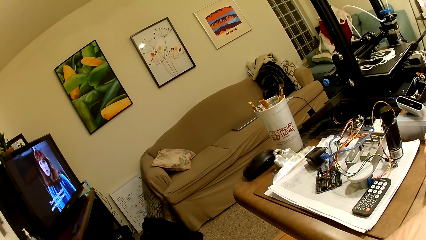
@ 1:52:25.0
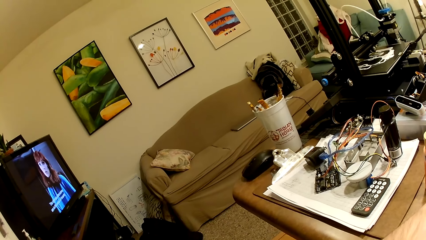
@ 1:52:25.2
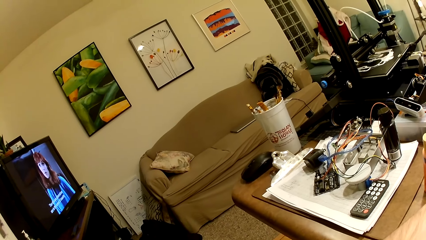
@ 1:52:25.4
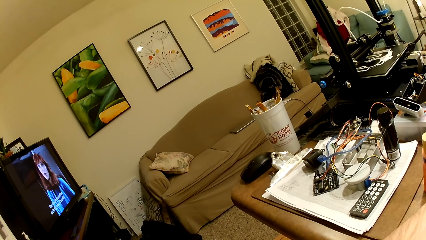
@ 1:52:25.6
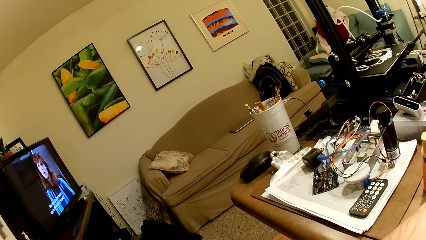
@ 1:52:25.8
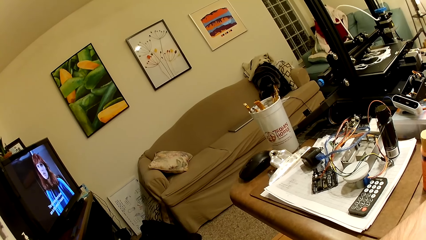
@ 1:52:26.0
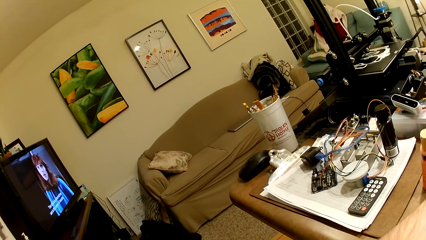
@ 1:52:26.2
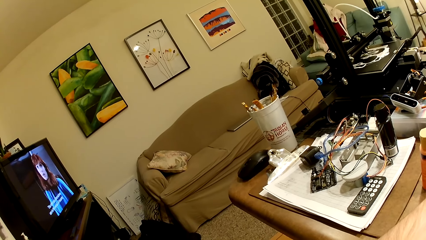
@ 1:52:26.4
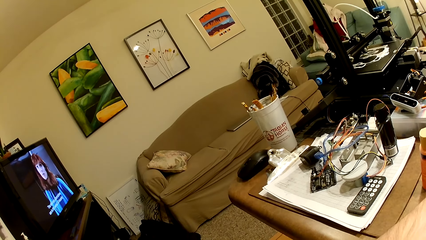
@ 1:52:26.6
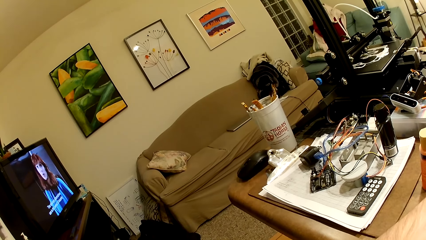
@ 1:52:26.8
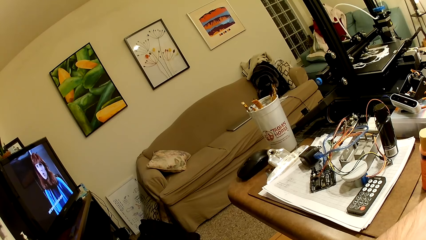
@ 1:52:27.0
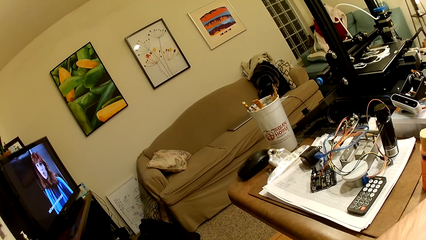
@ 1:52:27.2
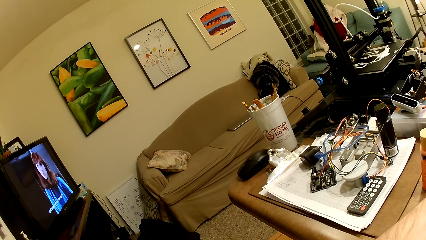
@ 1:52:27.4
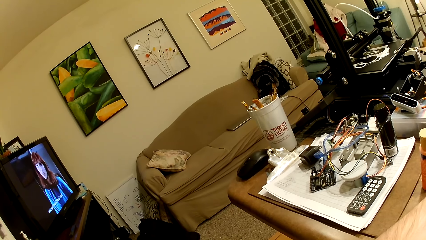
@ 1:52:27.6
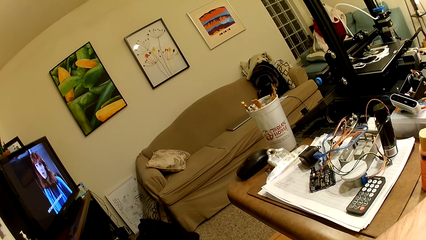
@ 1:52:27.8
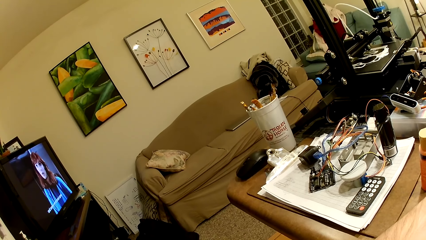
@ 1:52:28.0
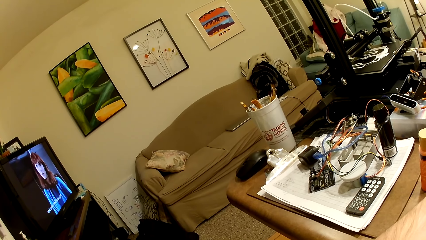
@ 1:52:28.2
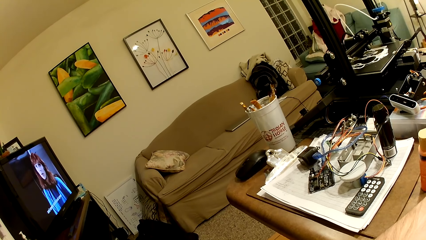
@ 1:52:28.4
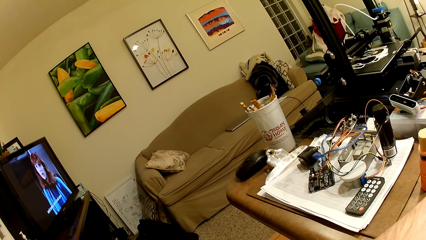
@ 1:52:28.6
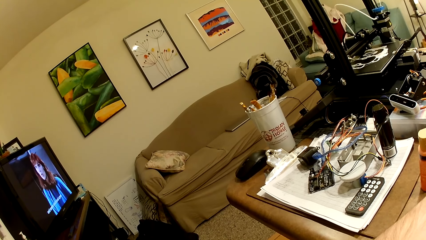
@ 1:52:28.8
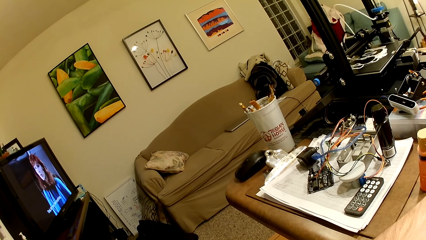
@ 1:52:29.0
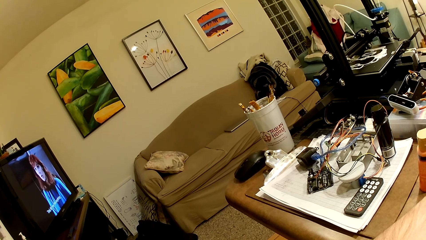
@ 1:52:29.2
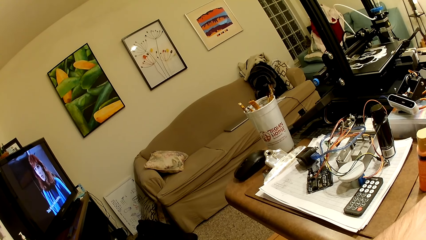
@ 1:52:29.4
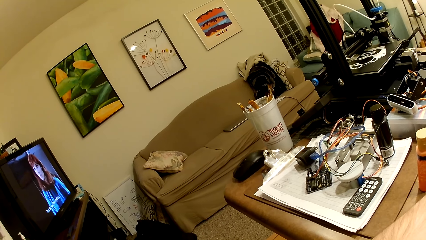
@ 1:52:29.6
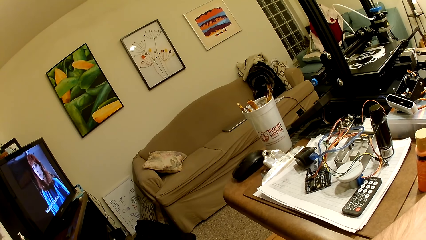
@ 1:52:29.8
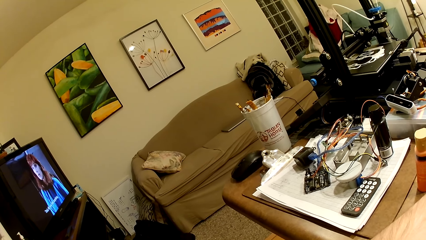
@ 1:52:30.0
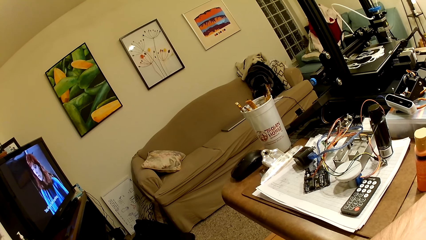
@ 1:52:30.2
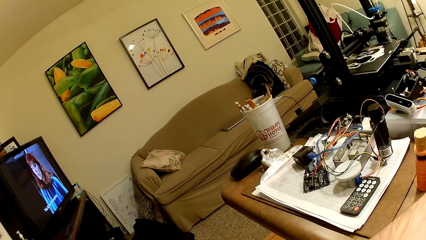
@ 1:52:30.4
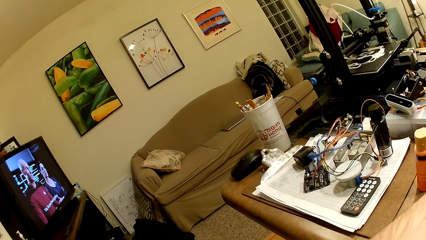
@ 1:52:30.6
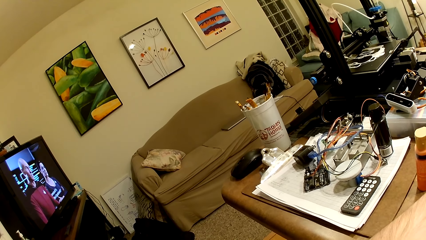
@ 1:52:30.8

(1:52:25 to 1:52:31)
The camera wearer watches the TV.
